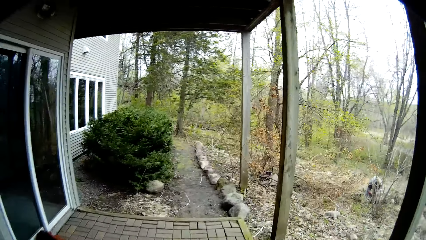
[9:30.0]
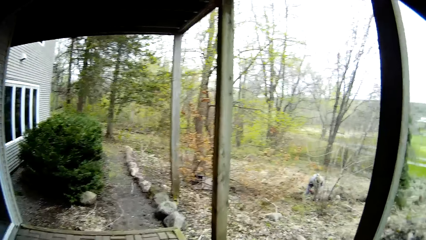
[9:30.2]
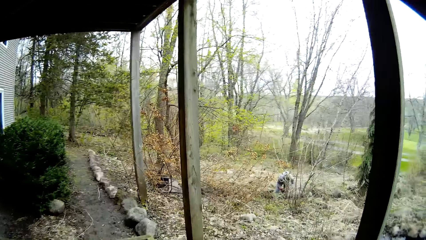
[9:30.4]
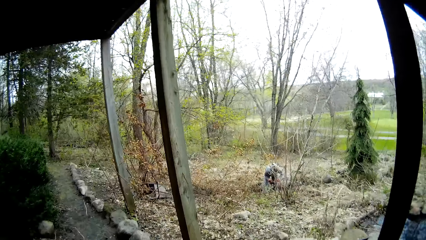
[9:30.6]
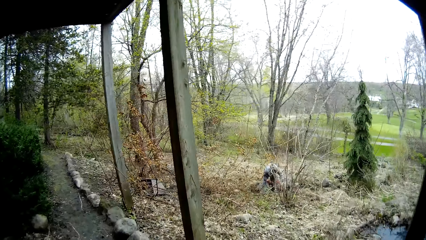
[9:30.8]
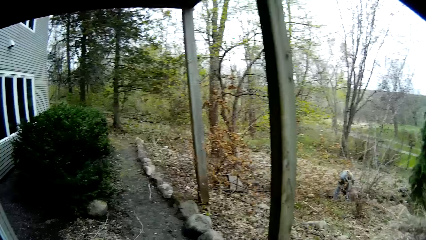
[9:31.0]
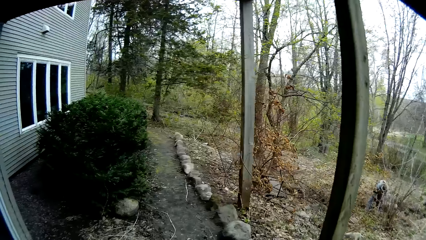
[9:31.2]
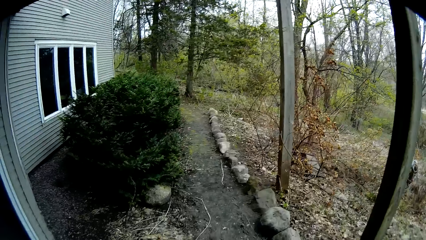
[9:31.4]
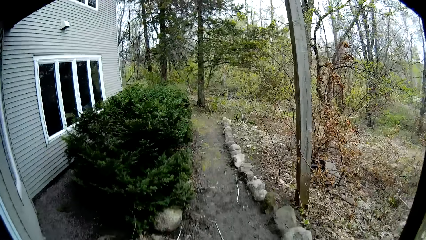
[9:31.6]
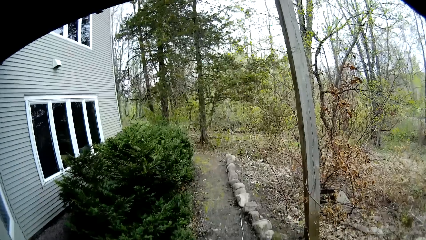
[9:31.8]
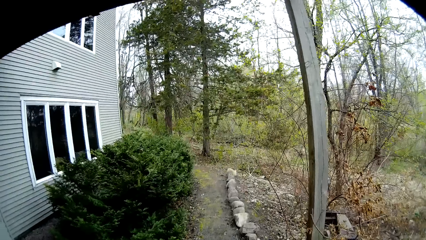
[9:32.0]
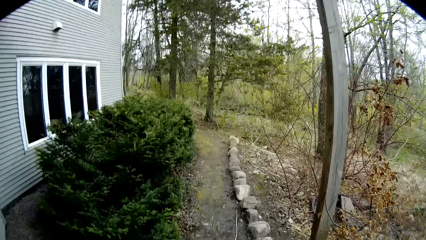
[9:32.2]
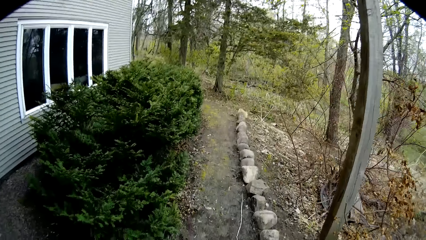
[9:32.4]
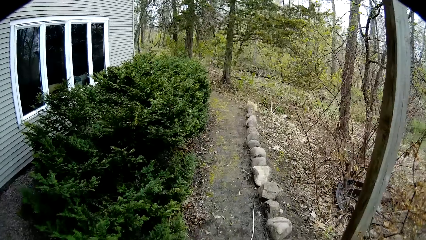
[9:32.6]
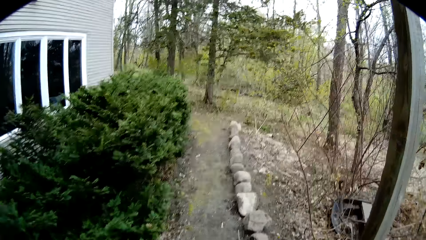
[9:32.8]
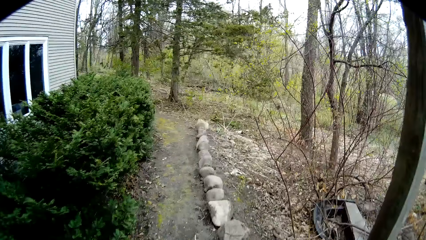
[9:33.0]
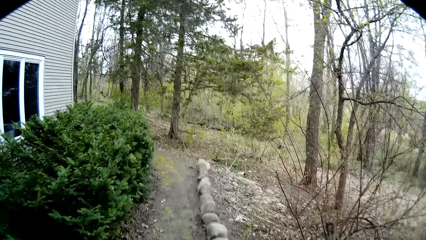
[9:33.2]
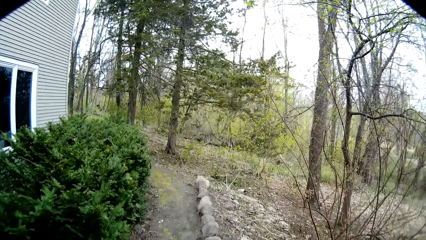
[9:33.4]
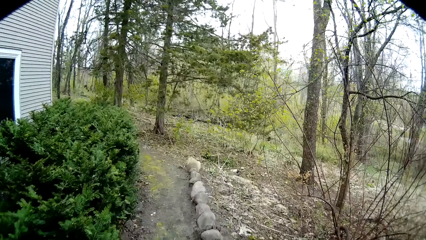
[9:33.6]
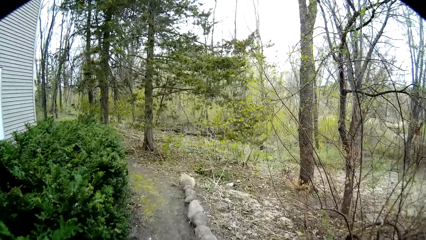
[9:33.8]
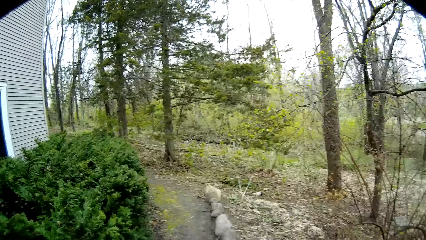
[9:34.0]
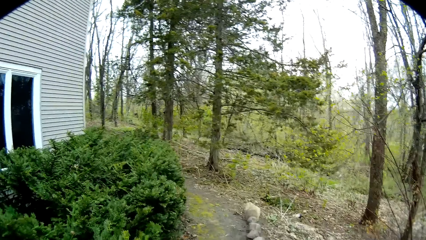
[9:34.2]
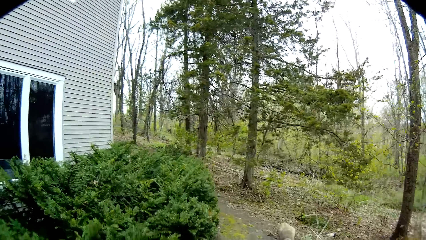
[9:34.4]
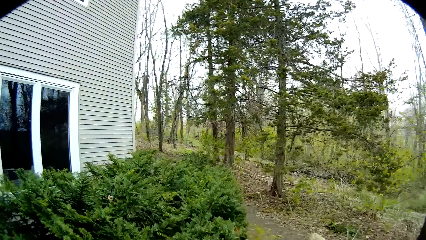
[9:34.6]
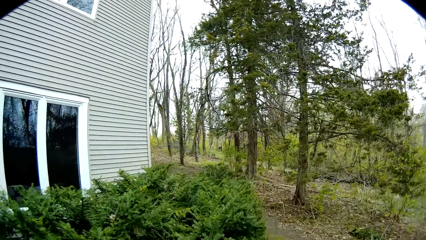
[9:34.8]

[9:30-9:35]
The camera wearer walks to the front porch of a house.

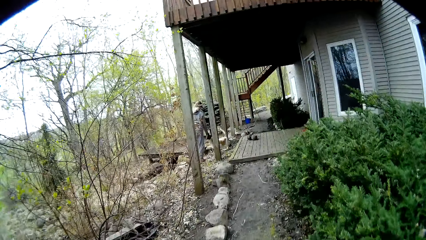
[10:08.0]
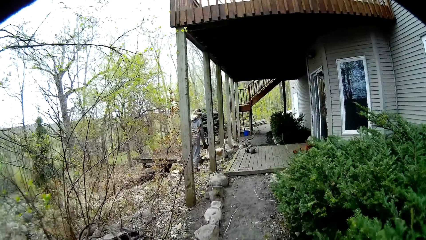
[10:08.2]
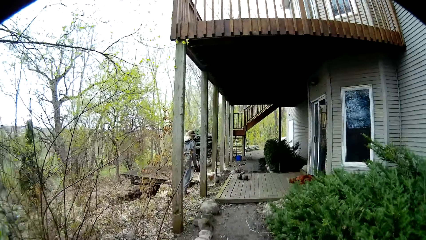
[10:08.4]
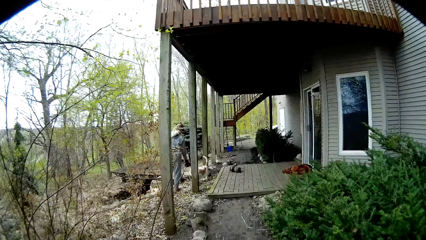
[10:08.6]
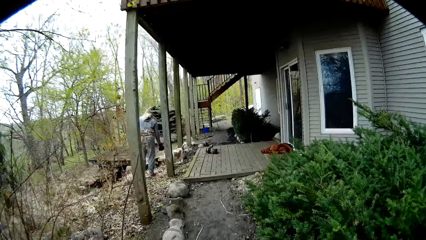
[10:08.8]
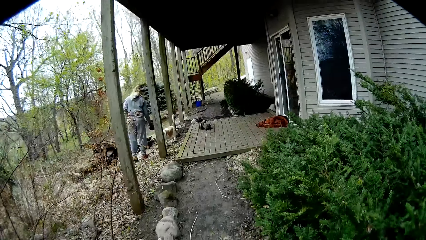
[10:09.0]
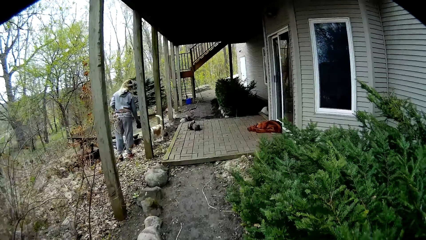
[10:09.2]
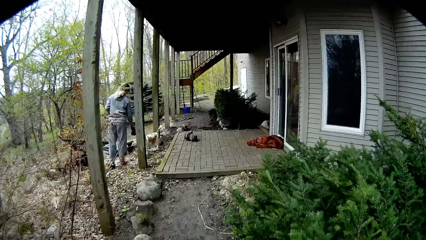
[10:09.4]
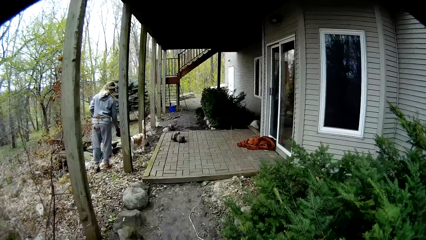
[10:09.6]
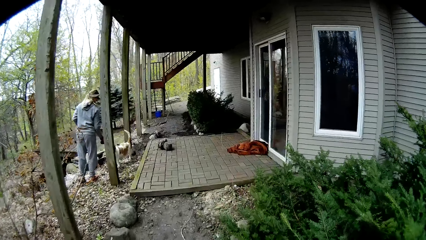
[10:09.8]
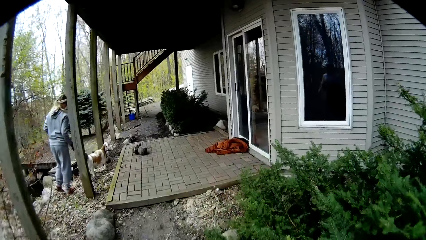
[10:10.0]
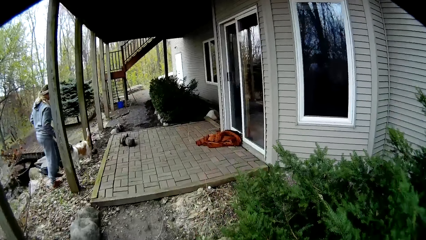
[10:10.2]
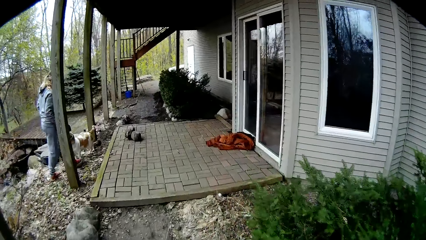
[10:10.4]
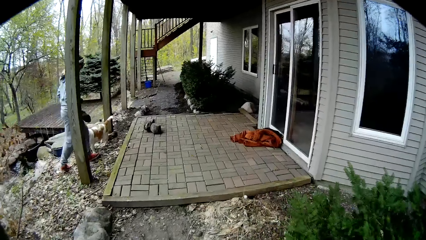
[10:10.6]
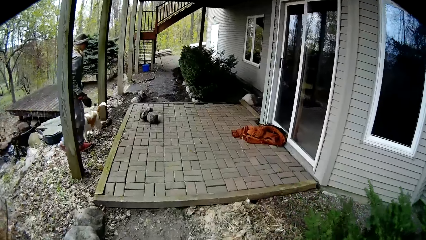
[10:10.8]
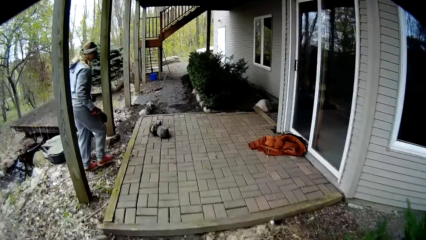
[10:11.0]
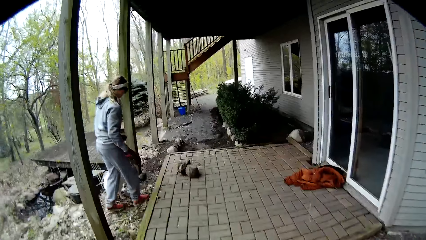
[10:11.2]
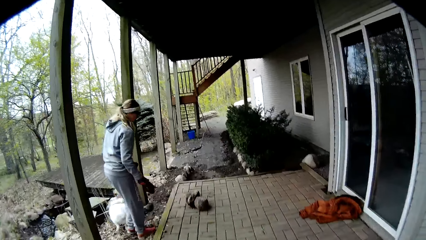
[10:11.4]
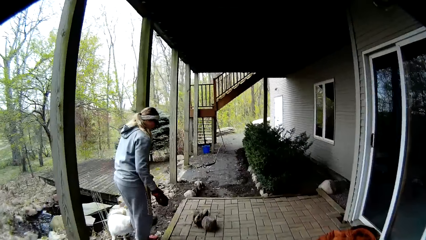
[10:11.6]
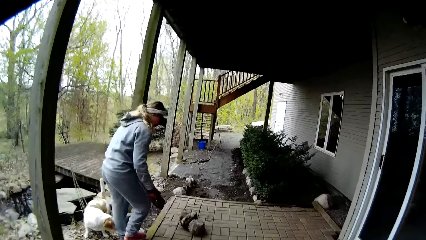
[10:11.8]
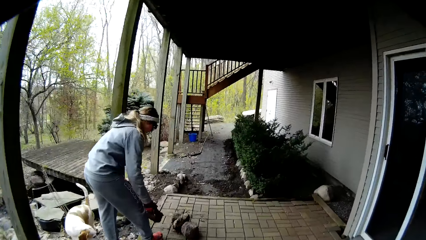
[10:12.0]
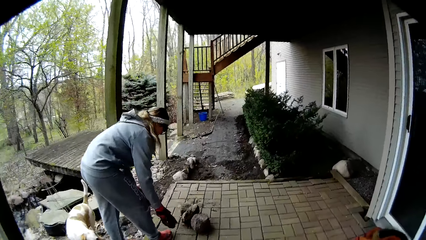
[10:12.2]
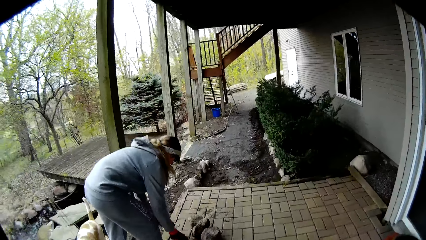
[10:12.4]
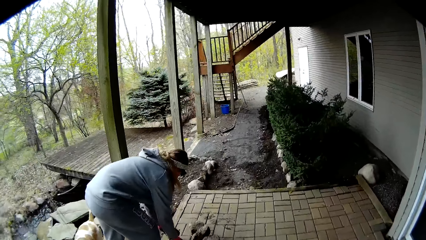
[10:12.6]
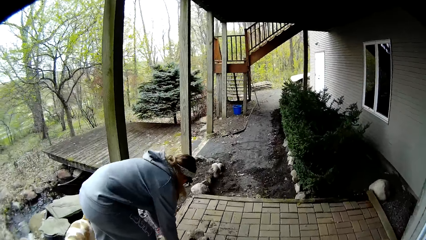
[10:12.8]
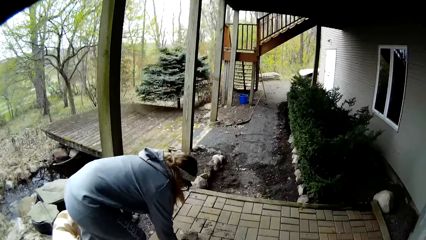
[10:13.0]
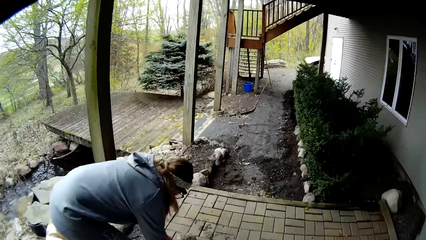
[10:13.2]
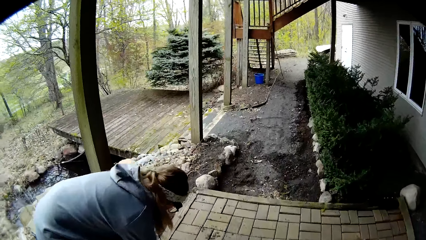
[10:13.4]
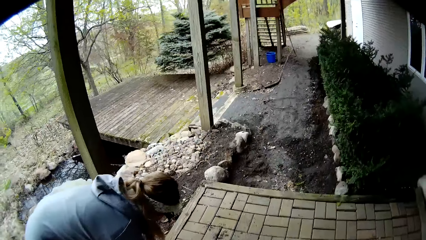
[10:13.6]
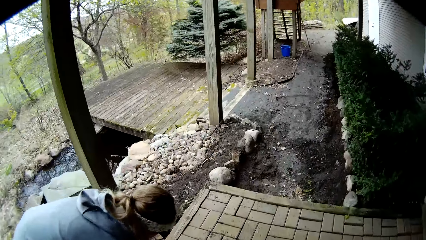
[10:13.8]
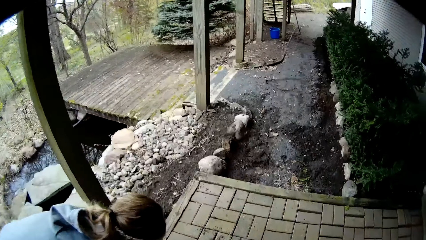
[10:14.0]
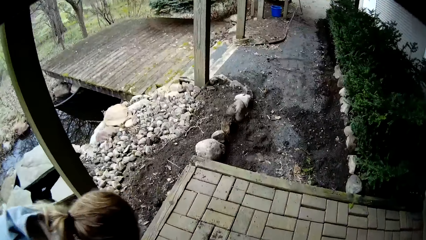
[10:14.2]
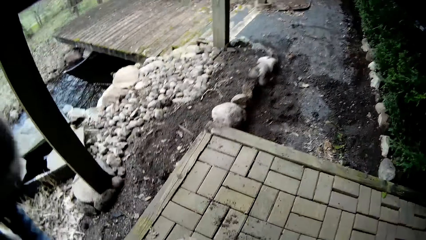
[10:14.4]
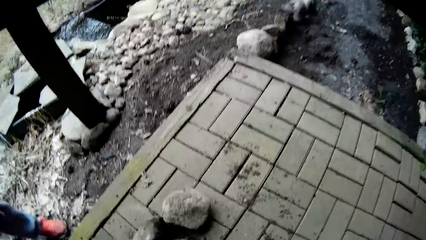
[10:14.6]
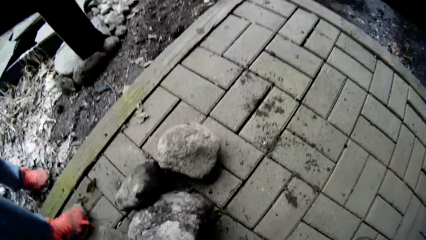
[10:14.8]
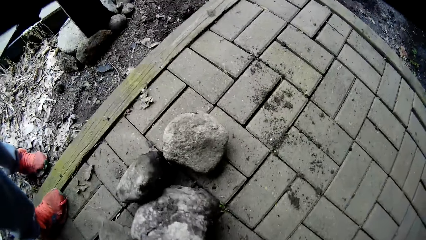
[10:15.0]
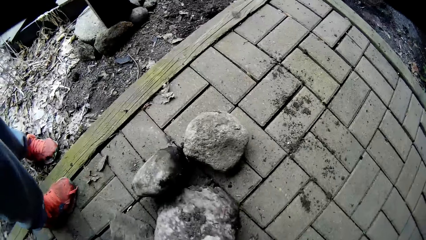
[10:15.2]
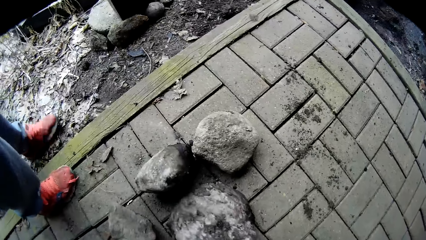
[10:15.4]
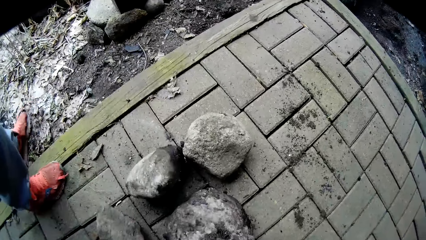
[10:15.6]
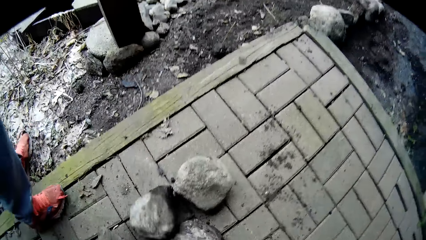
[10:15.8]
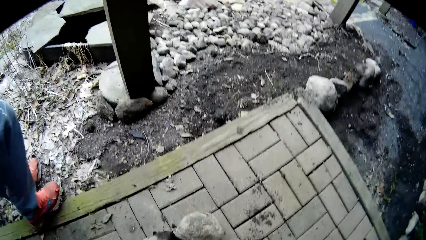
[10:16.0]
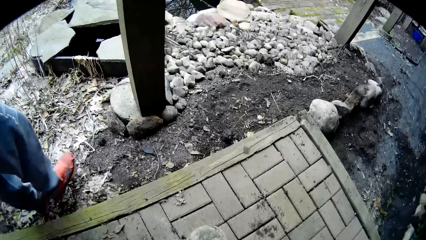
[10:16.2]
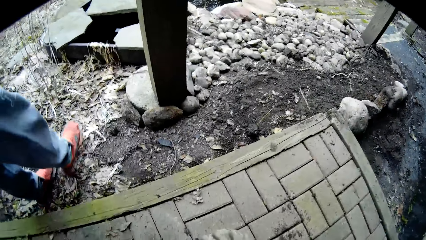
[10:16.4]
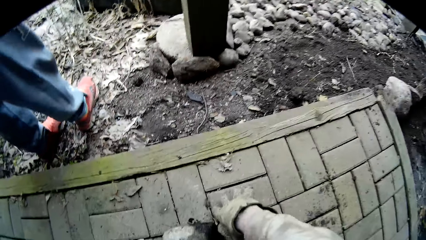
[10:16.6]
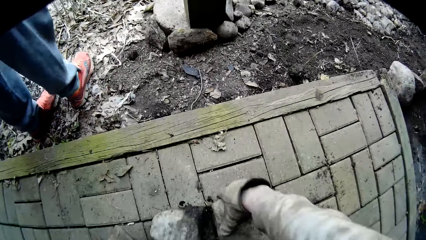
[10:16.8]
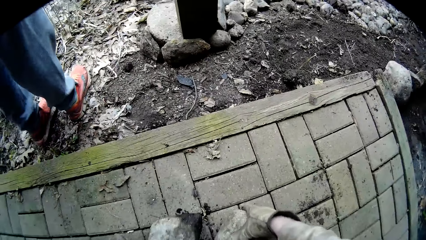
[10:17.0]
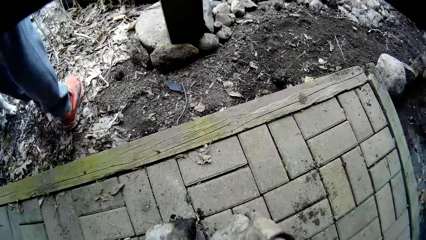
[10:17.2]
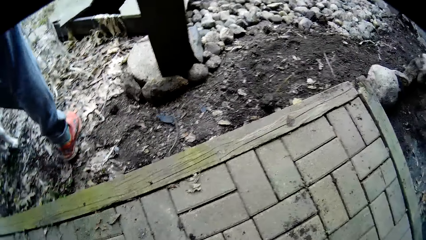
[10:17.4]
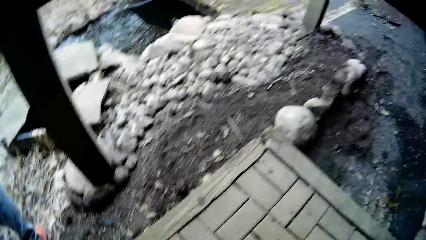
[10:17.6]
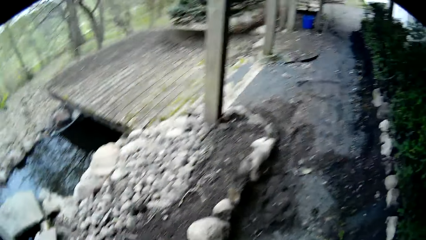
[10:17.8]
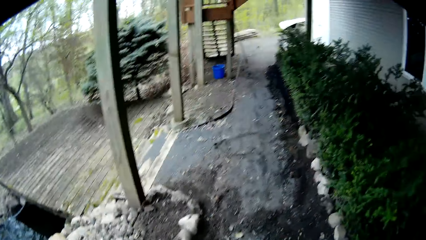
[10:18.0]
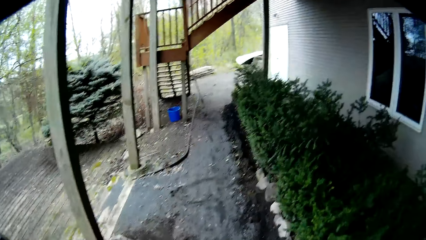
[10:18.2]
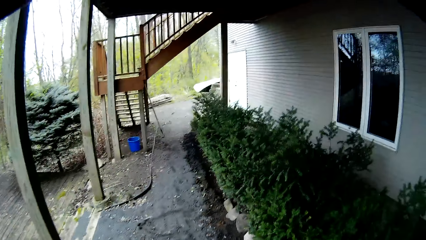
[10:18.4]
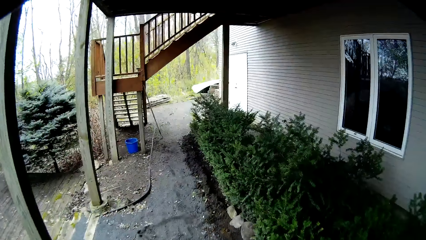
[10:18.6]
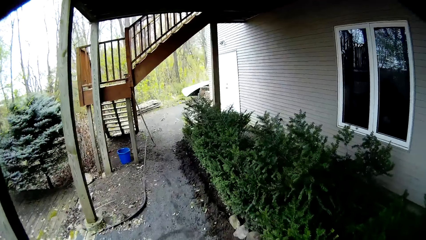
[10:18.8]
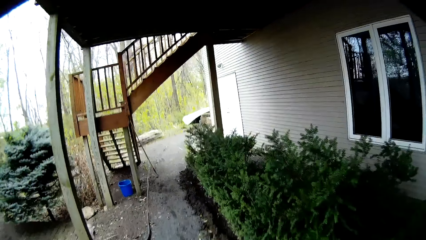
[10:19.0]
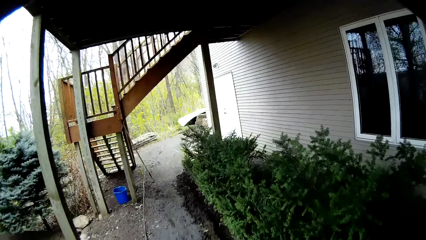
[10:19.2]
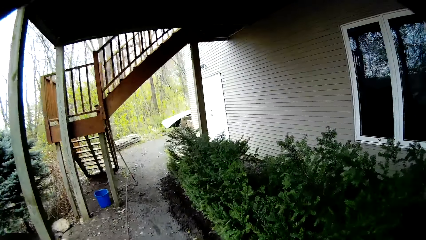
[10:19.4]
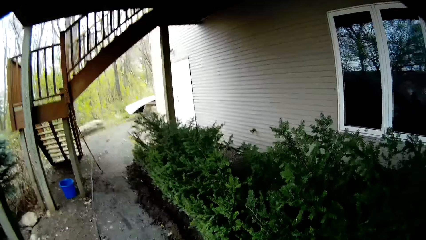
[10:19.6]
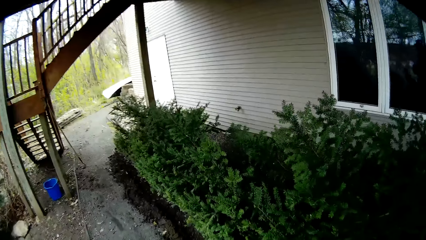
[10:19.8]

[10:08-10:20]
A woman walks to the front porch of the house. The woman drops a stone on the ground with her right hand. The woman converses with the camera wearer. The camera wearer picks up a stone from the ground with his right hand.
